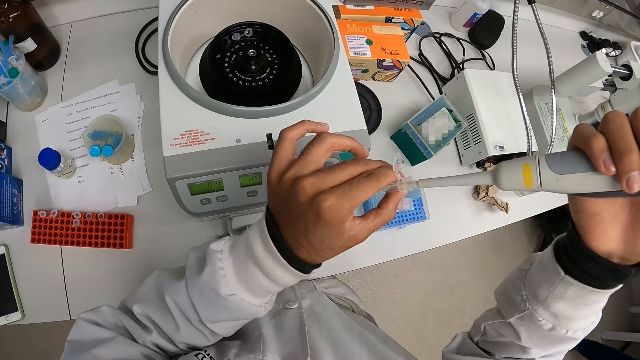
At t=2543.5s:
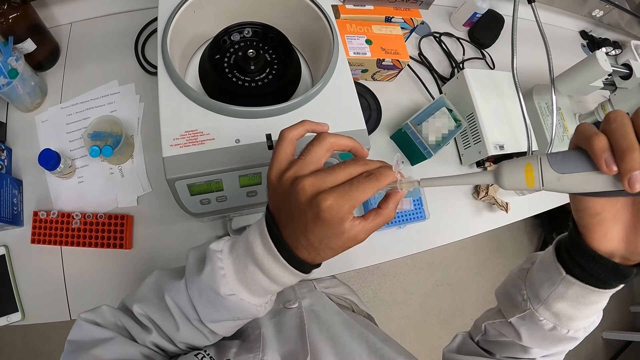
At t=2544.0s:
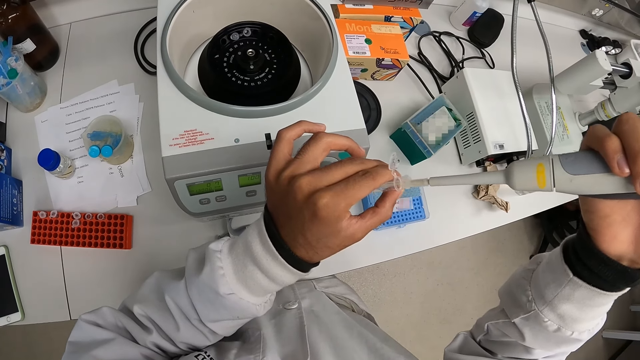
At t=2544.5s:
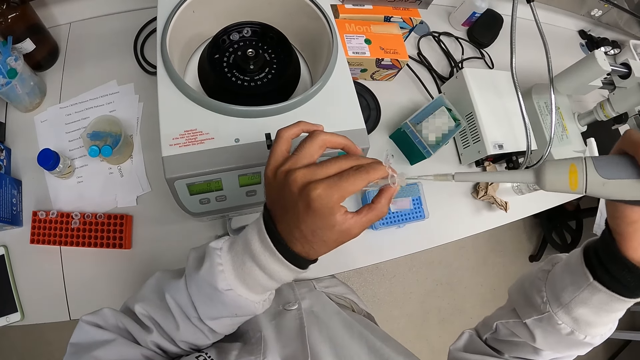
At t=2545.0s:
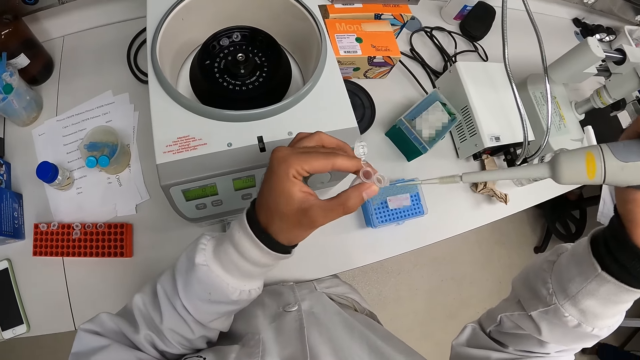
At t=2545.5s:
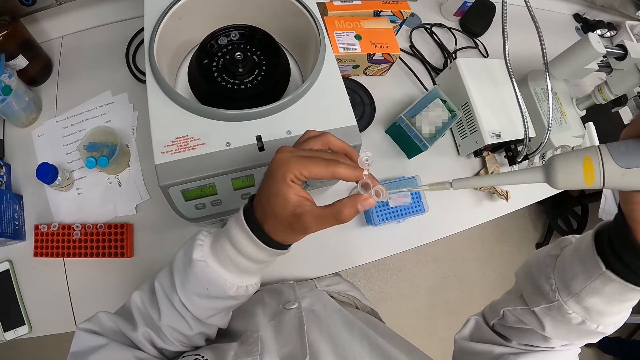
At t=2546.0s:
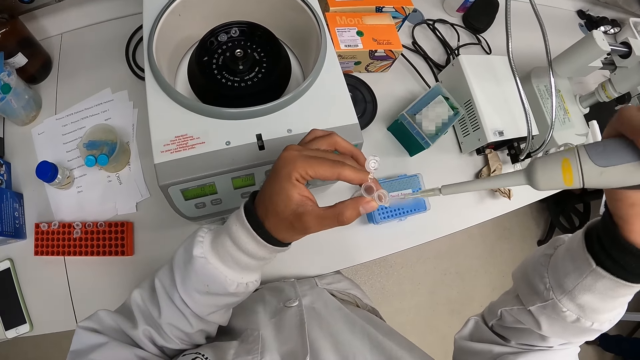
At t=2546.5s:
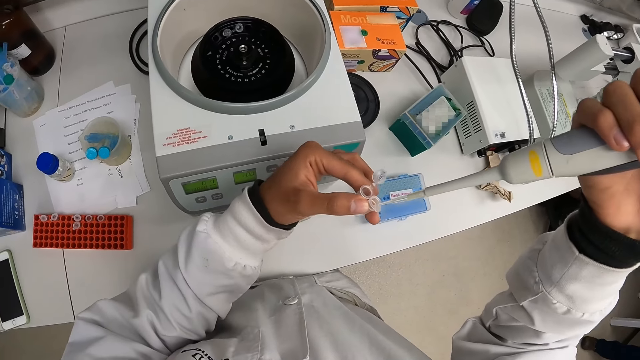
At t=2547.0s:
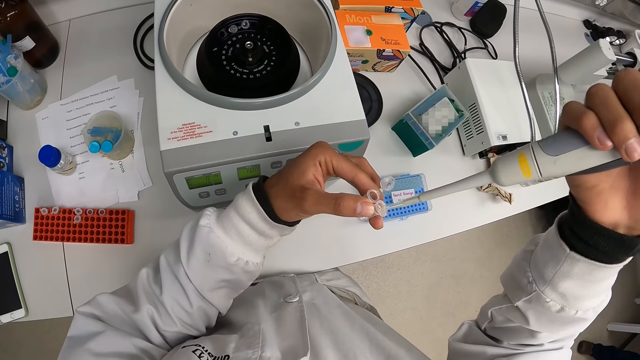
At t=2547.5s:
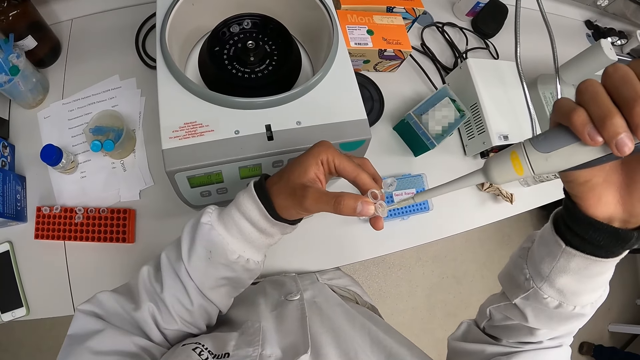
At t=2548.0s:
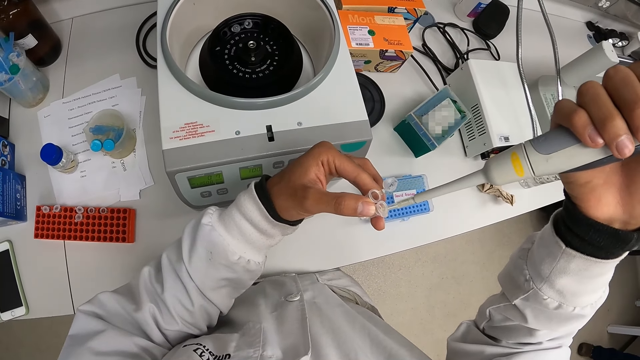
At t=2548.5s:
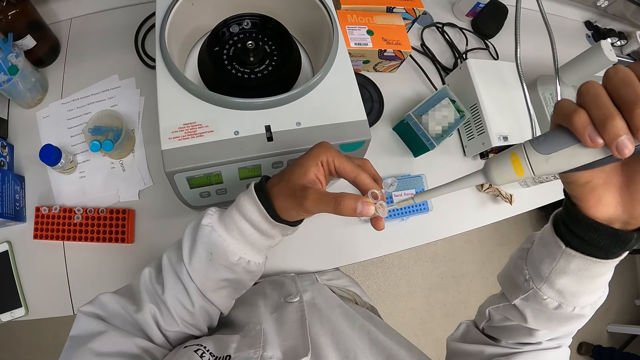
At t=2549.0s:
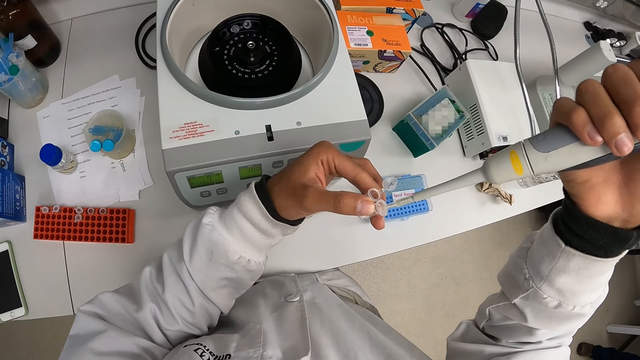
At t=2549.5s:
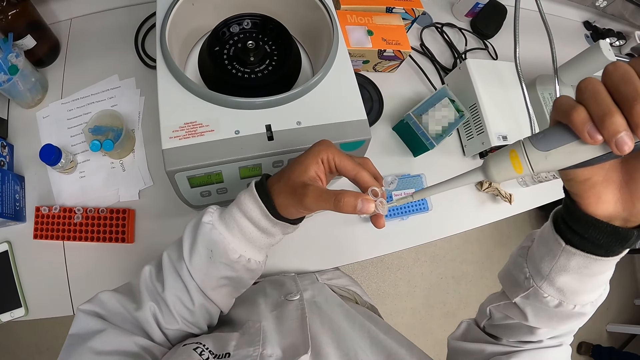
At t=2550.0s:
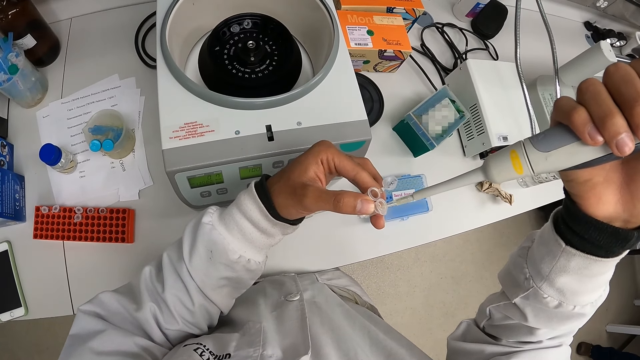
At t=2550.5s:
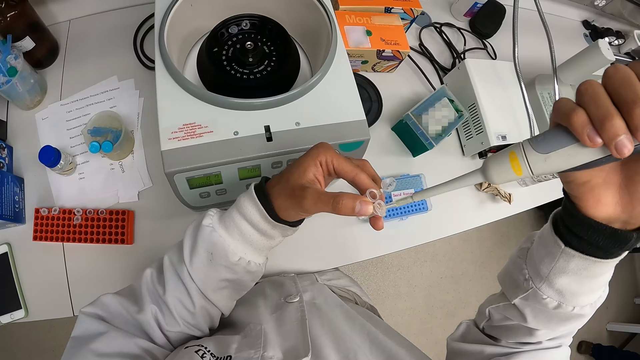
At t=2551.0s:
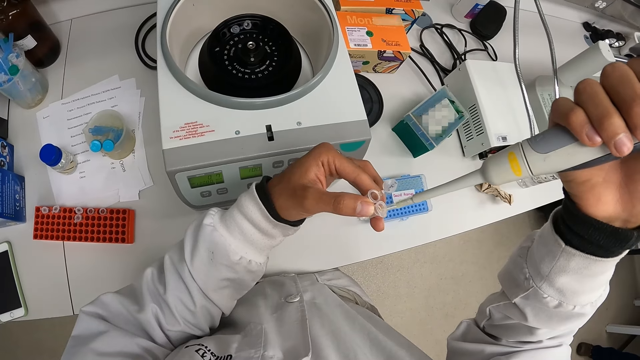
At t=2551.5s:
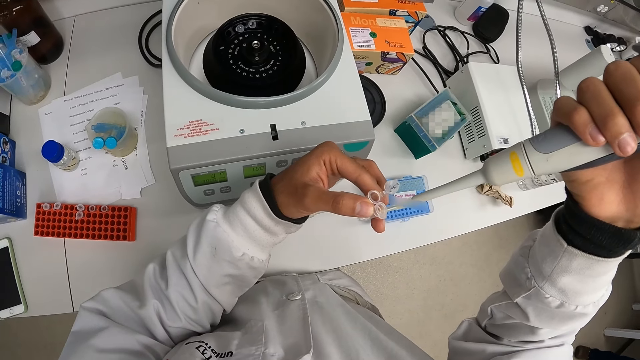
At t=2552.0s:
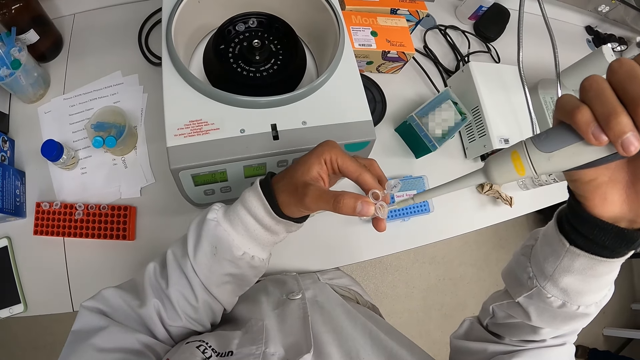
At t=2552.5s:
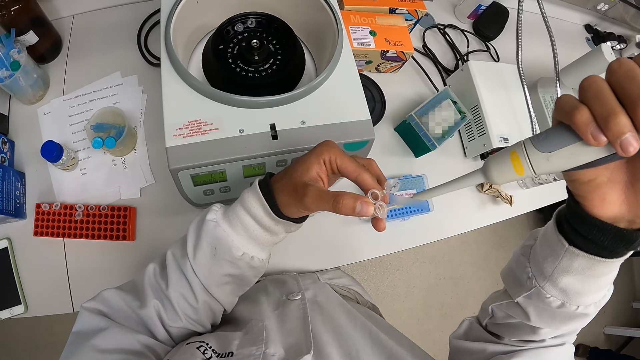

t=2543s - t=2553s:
The camera wearer removes the pipette from the tube in his left hand with his right hand. He puts the pipette in his right hand into the spin column in his left hand.

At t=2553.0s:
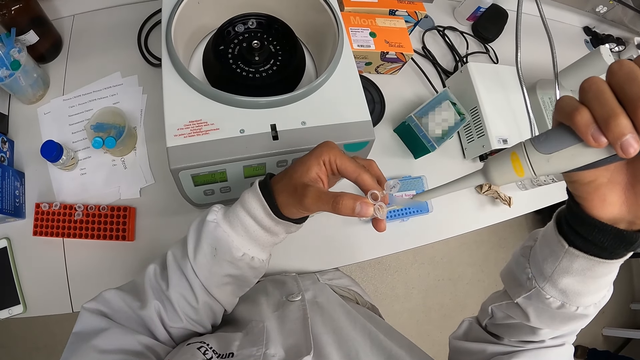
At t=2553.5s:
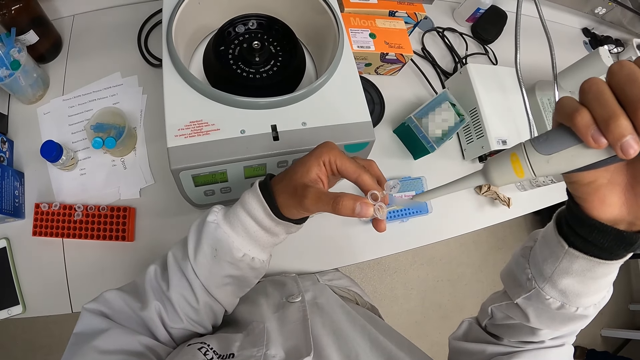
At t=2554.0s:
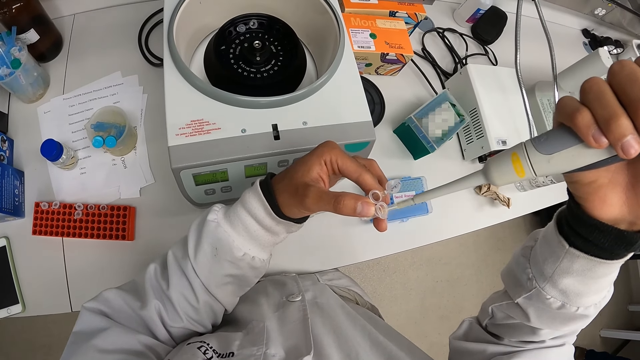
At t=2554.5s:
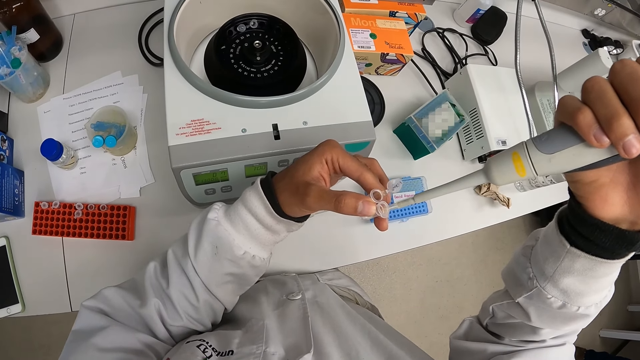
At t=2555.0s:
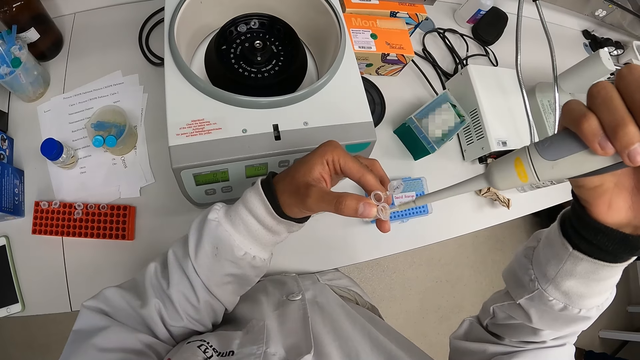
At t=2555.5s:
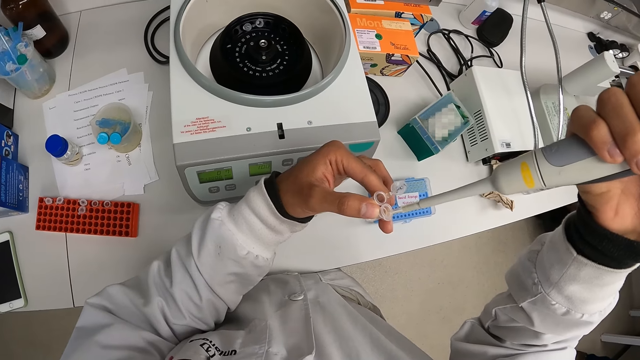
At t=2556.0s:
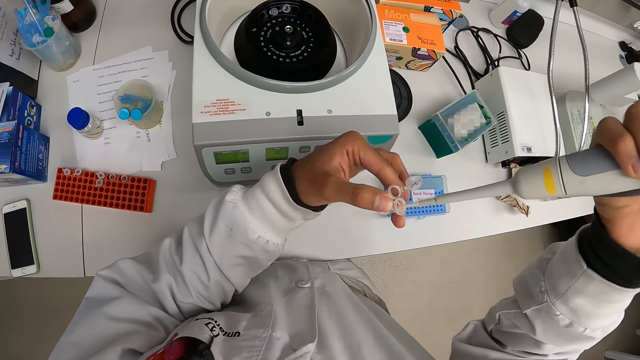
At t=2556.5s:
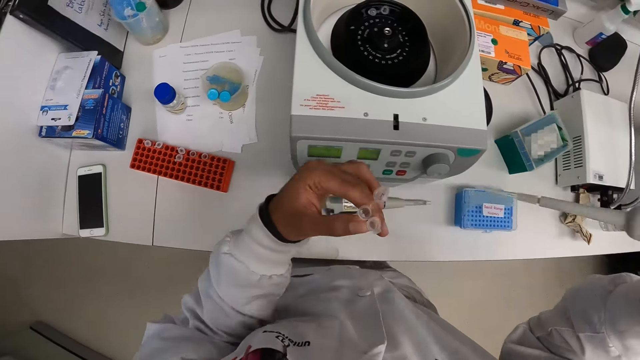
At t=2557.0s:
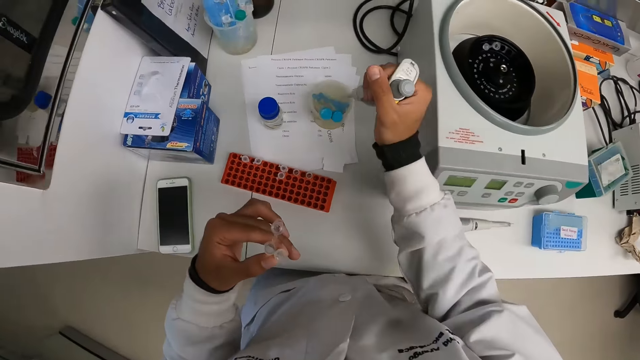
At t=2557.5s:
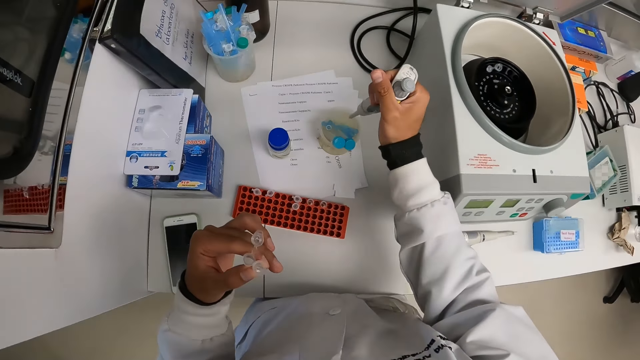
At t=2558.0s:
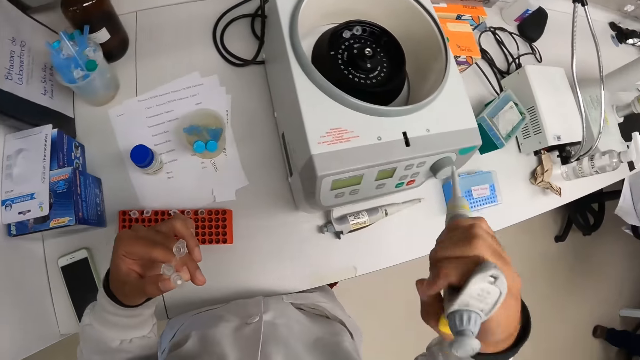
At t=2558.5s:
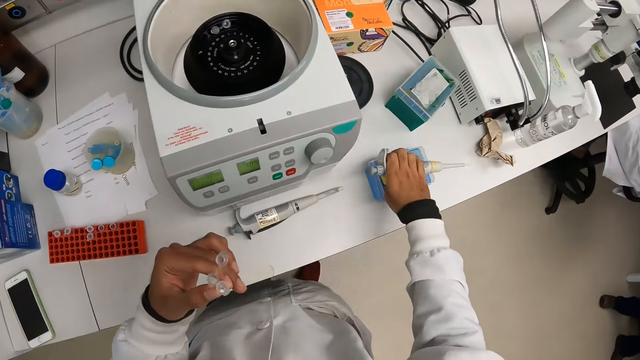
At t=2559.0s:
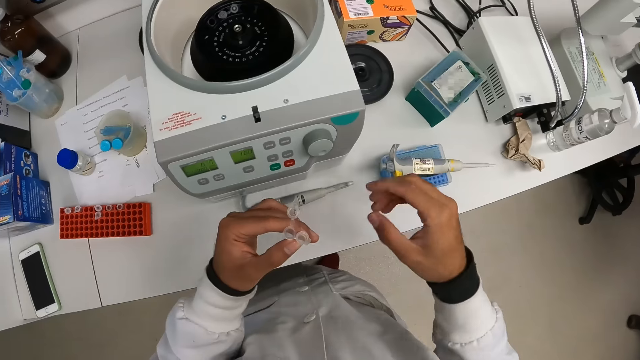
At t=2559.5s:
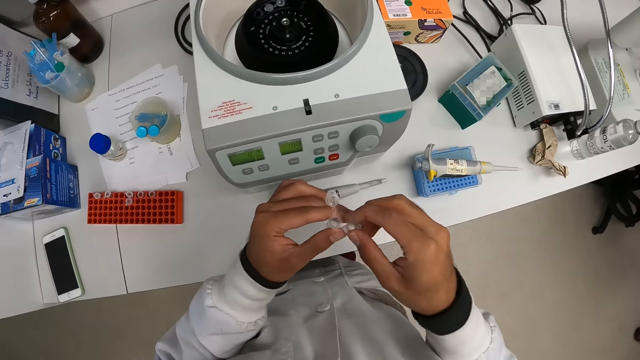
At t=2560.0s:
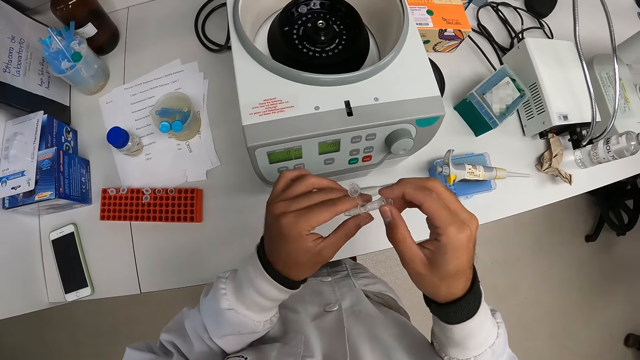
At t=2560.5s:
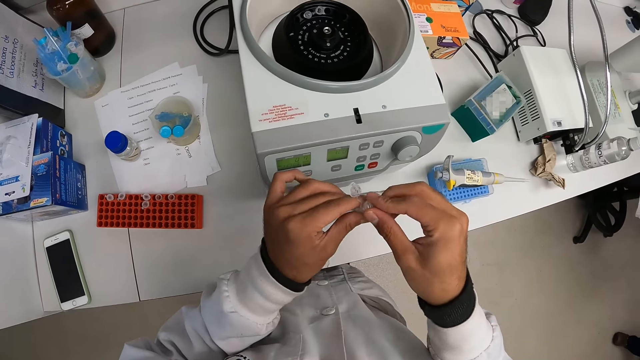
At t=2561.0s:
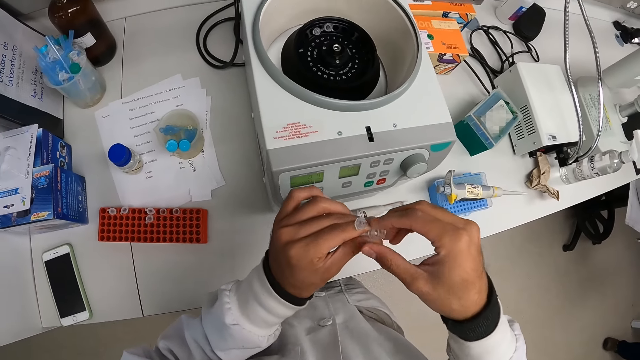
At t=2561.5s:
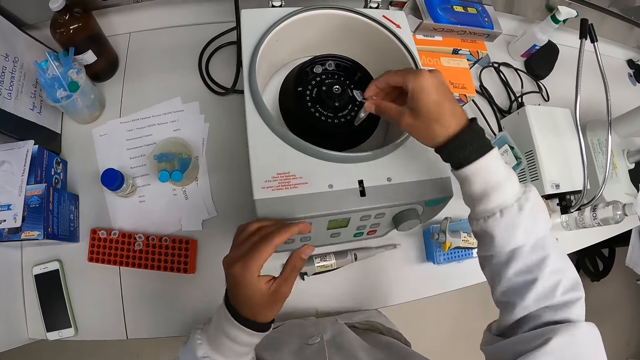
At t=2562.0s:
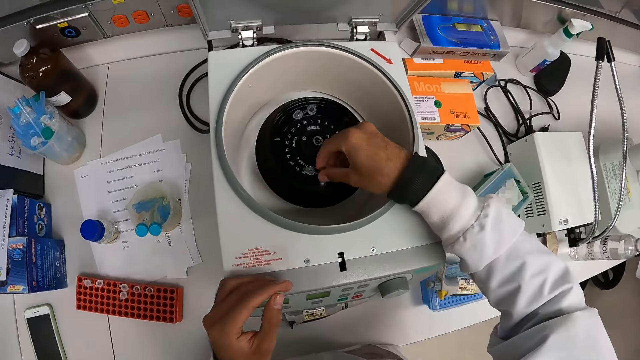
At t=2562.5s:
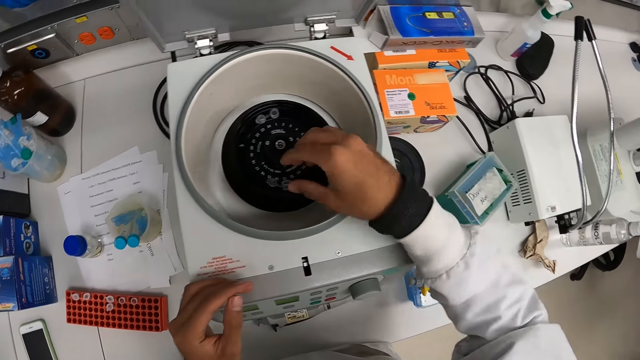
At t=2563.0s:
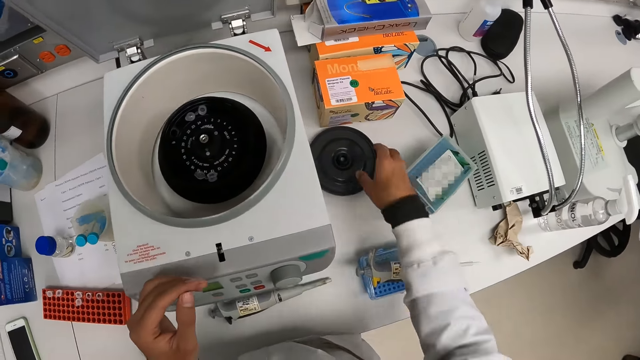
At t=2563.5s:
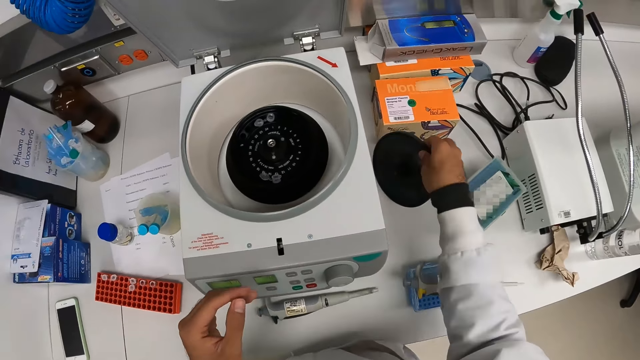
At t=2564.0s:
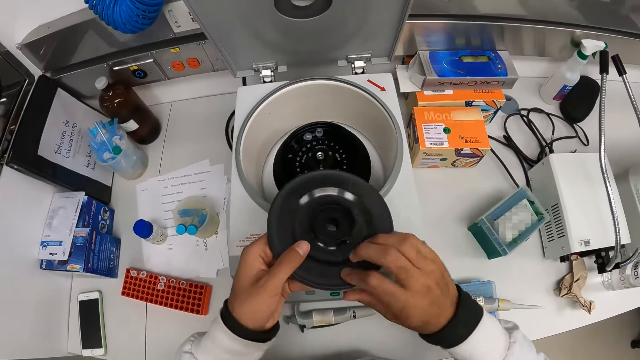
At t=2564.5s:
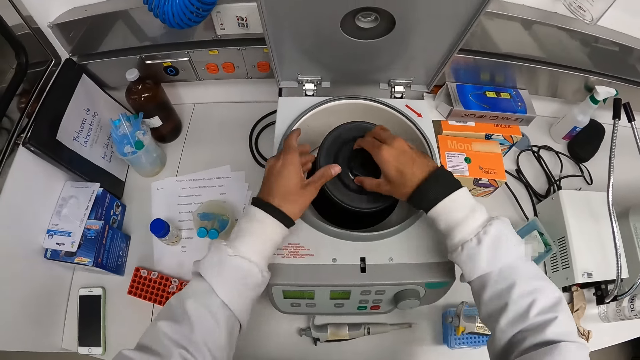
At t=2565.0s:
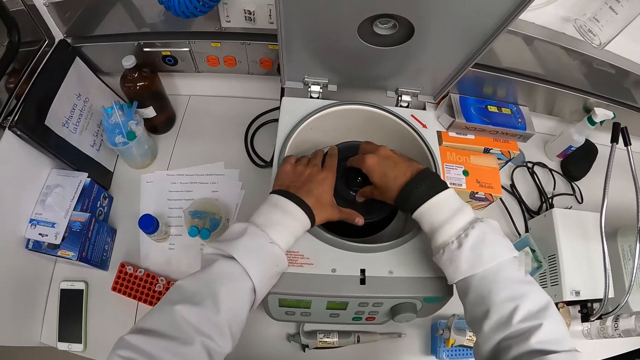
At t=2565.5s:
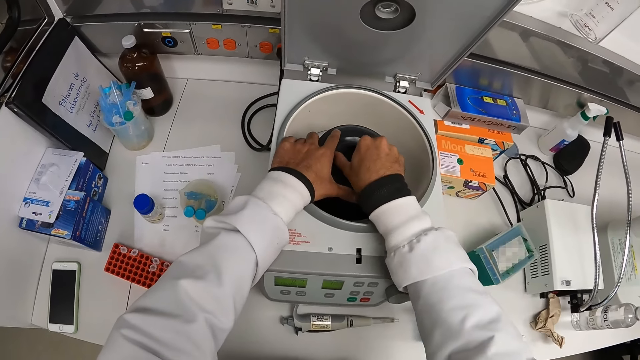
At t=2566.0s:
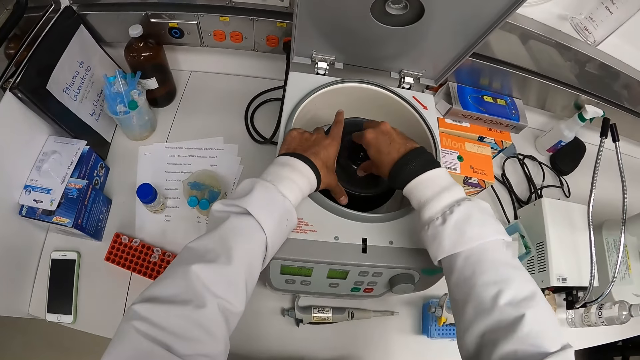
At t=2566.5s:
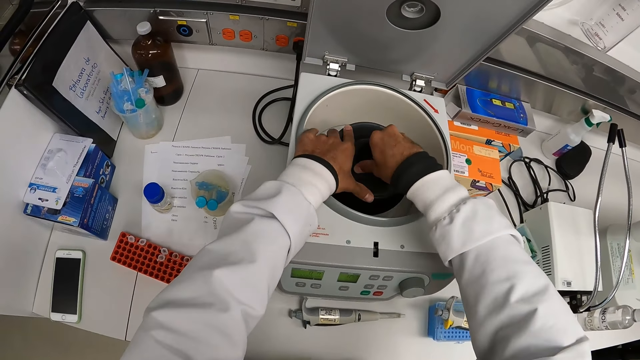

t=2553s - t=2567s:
The camera wearer removes the pipette from the spin column in his left hand with his right hand. He moves a hand. He drops the pipette on the tube holder with his right hand. He passes the spin column from his left hand to his right hand. He holds the test tubes. He fixes the spin column in his right hand into the tube in his left hand. He puts back the test tubes. He passes the tube from his left hand to his right hand. He puts the tube back in the centrifuge chamber with his right hand. He picks the centrifuge lid from the table with his right hand. He passes the lid from his right hand to his left hand. He passes the lid from his left hand to his right hand. He holds the centrifuge lid. He fixes the lid in the centrifuge with his right hand. He fixes the lid in the centrifuge with both hands. He closes the chamber.
